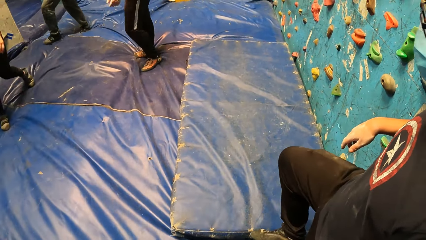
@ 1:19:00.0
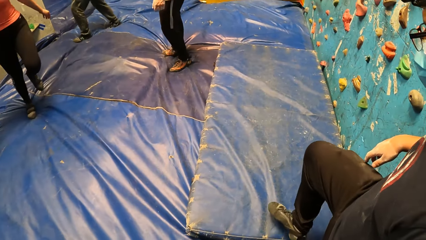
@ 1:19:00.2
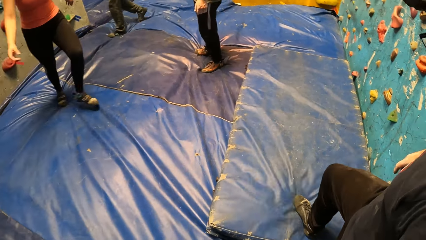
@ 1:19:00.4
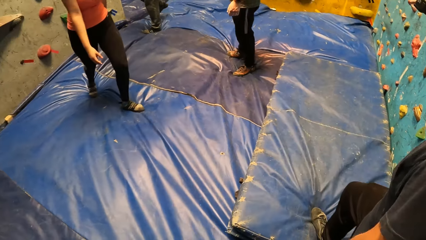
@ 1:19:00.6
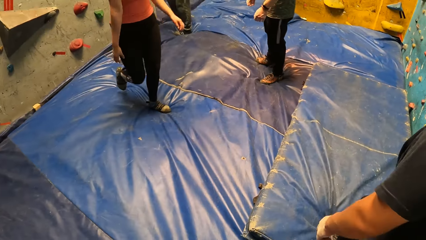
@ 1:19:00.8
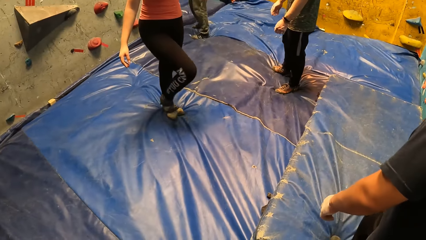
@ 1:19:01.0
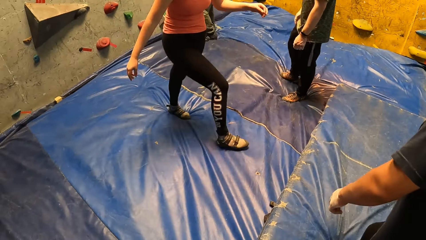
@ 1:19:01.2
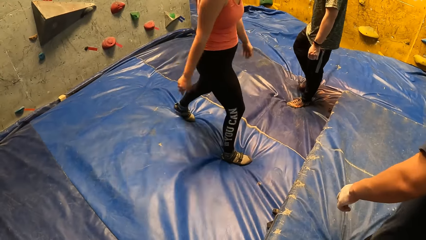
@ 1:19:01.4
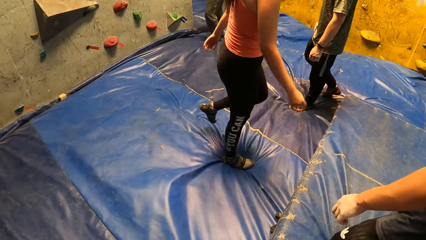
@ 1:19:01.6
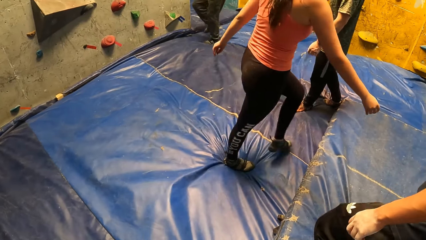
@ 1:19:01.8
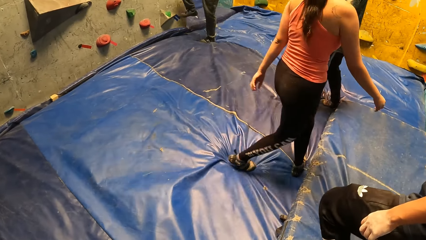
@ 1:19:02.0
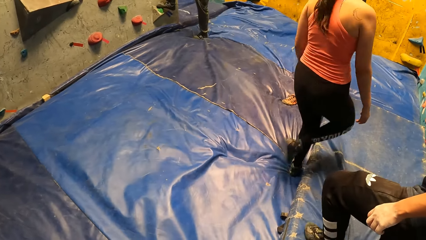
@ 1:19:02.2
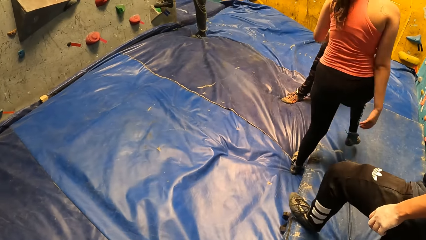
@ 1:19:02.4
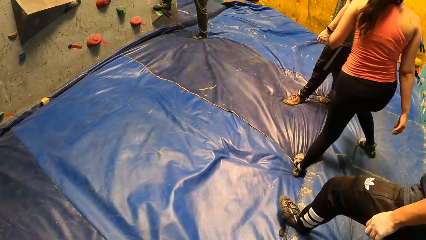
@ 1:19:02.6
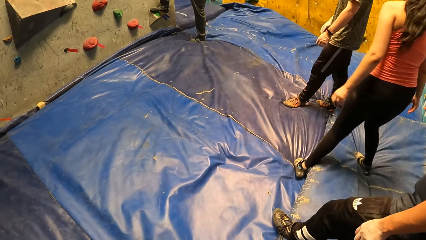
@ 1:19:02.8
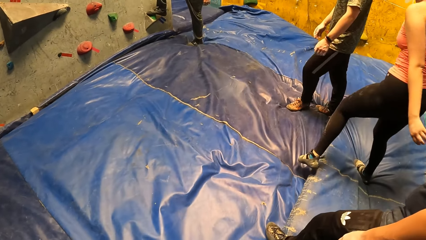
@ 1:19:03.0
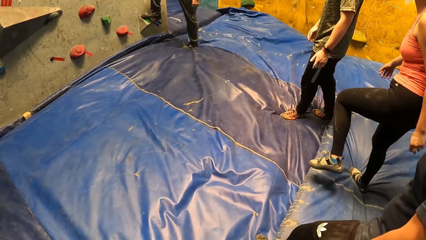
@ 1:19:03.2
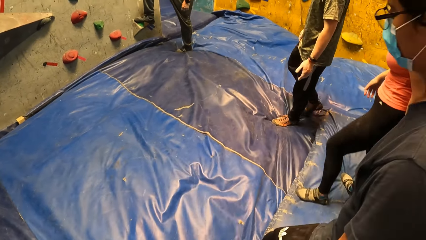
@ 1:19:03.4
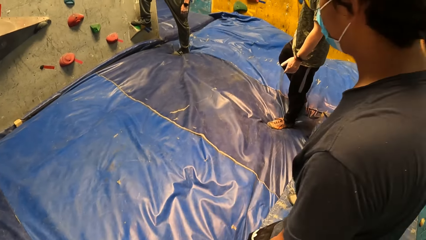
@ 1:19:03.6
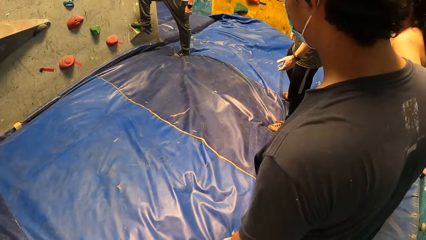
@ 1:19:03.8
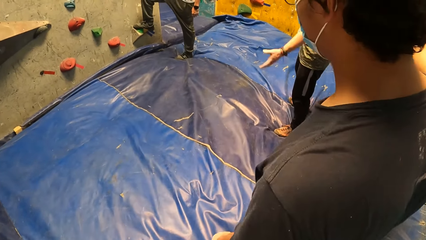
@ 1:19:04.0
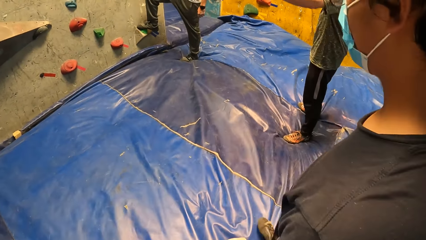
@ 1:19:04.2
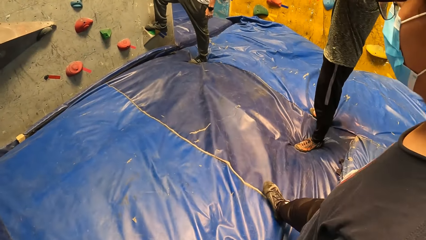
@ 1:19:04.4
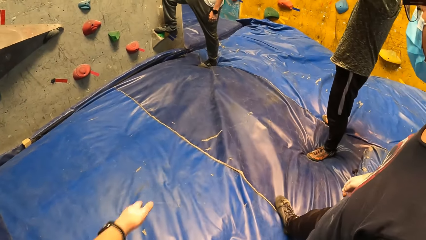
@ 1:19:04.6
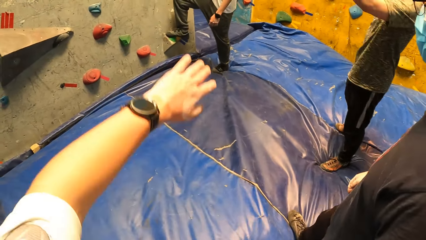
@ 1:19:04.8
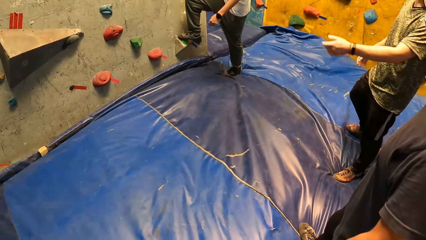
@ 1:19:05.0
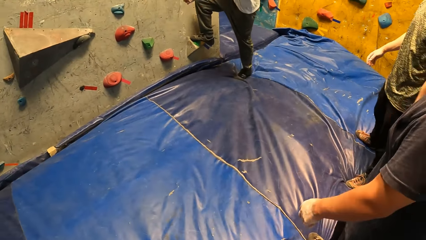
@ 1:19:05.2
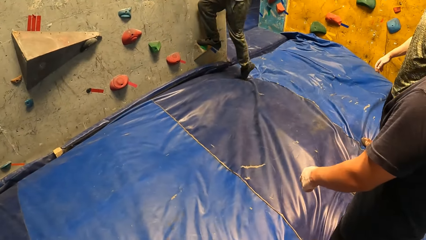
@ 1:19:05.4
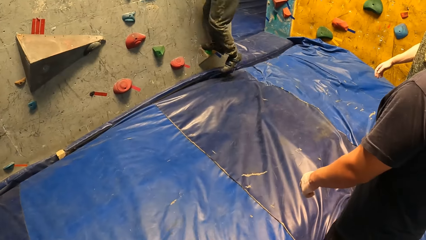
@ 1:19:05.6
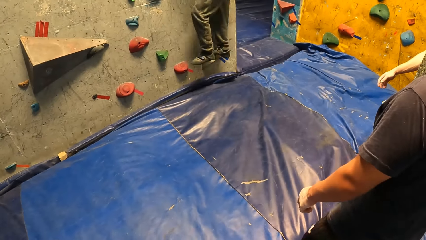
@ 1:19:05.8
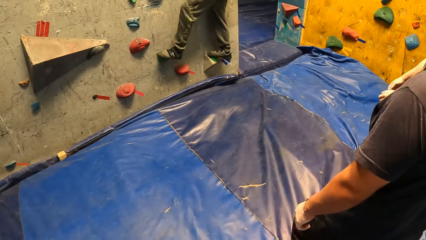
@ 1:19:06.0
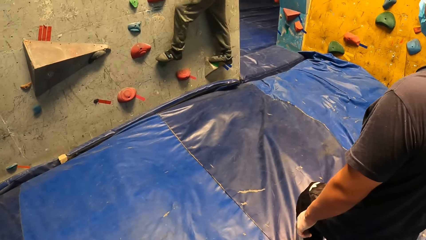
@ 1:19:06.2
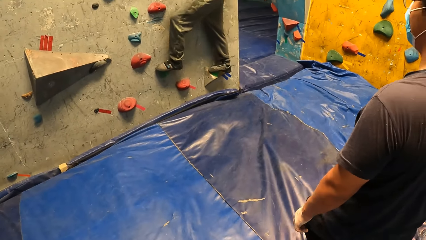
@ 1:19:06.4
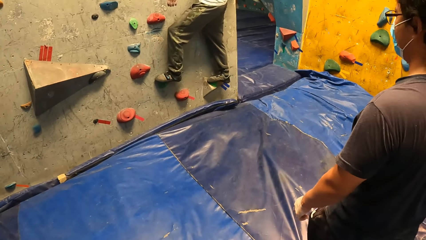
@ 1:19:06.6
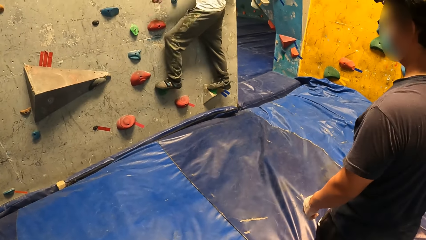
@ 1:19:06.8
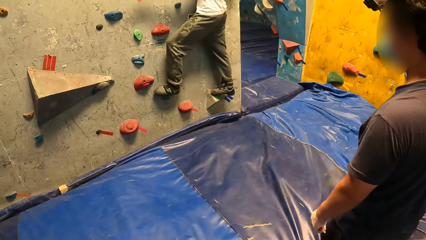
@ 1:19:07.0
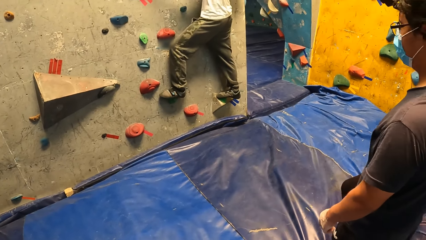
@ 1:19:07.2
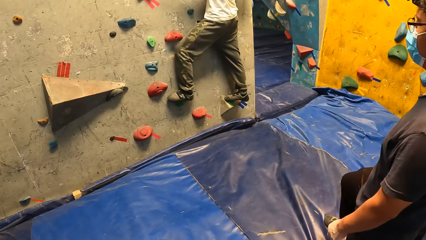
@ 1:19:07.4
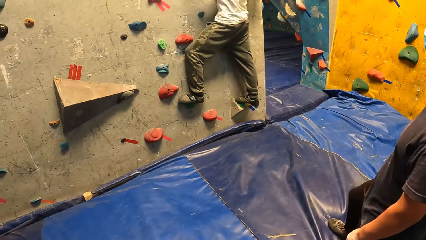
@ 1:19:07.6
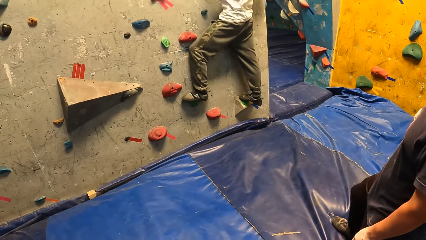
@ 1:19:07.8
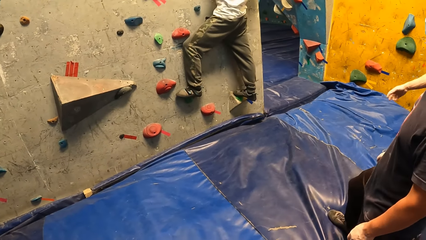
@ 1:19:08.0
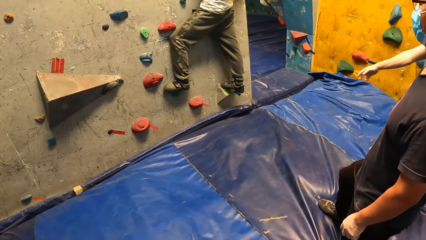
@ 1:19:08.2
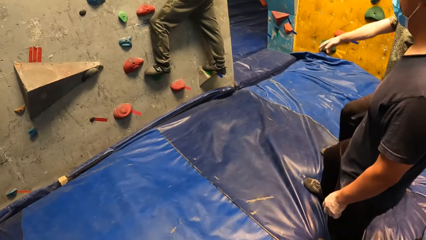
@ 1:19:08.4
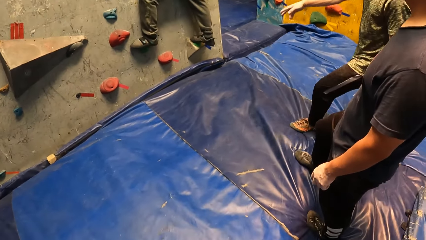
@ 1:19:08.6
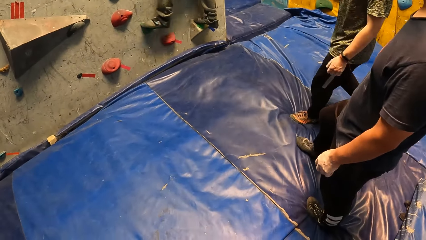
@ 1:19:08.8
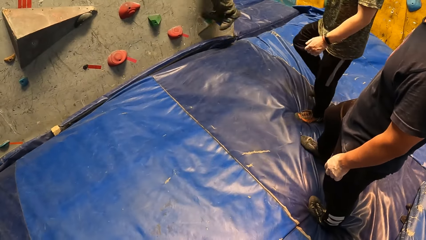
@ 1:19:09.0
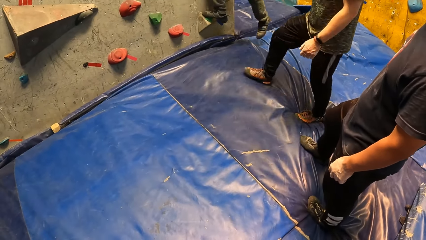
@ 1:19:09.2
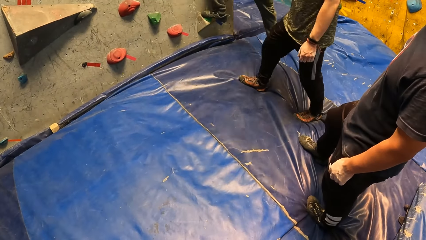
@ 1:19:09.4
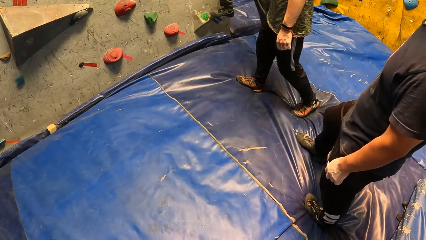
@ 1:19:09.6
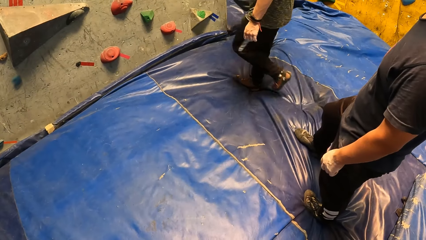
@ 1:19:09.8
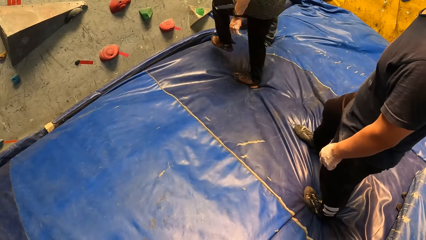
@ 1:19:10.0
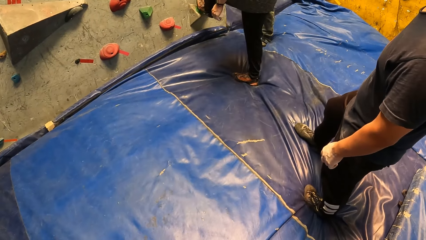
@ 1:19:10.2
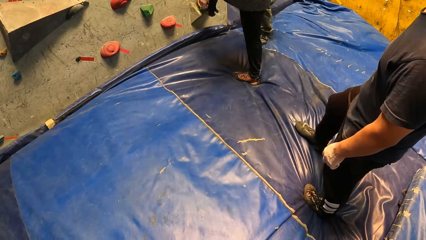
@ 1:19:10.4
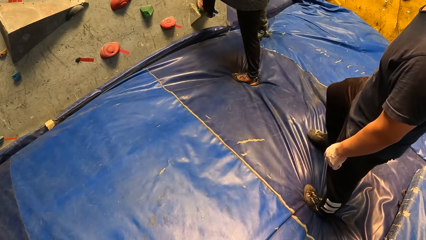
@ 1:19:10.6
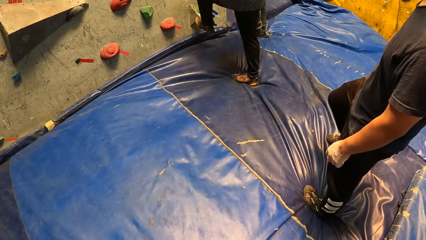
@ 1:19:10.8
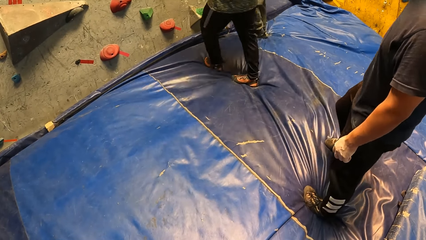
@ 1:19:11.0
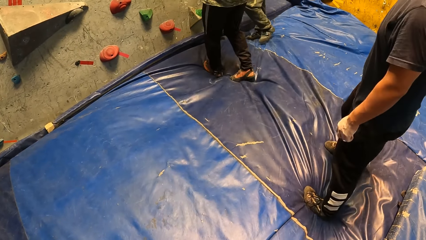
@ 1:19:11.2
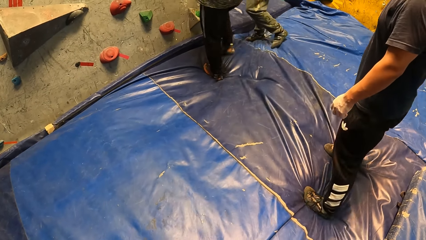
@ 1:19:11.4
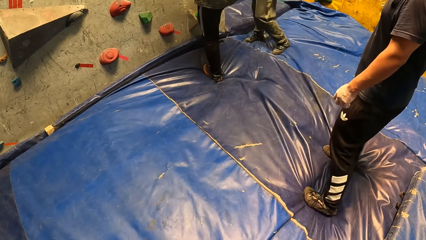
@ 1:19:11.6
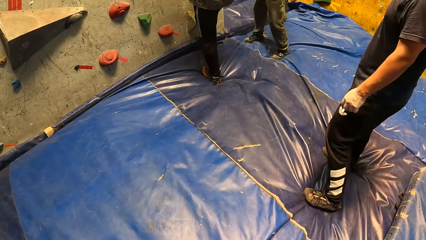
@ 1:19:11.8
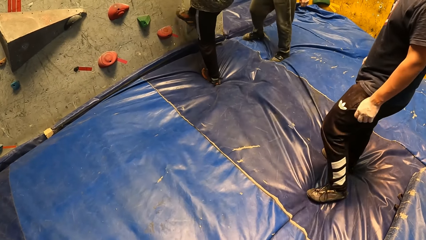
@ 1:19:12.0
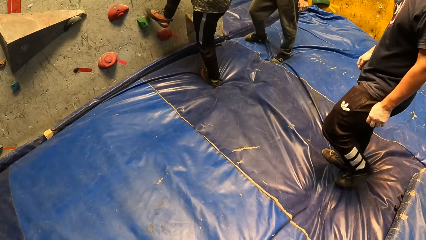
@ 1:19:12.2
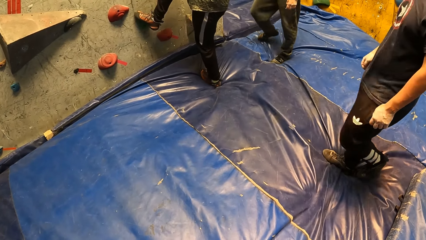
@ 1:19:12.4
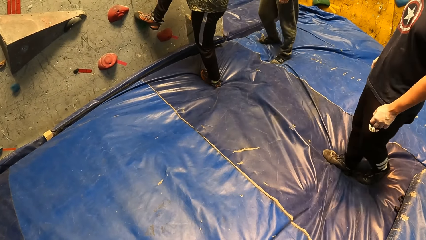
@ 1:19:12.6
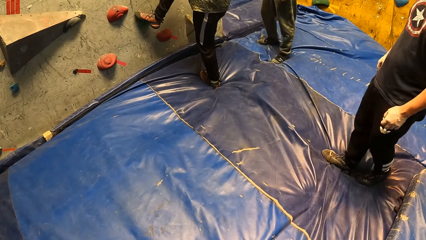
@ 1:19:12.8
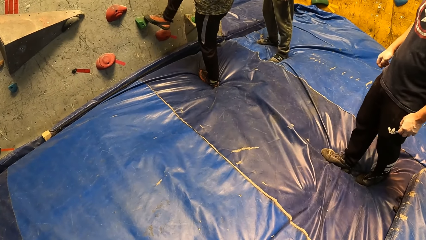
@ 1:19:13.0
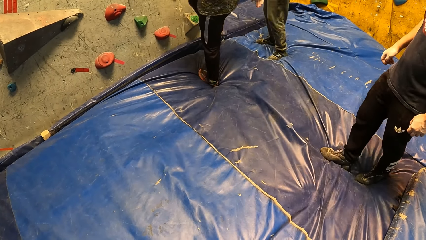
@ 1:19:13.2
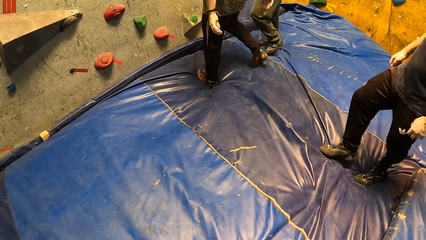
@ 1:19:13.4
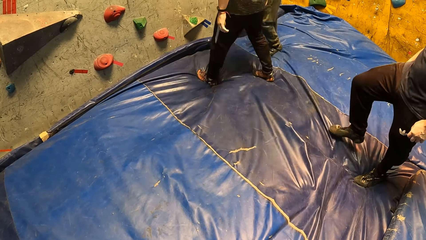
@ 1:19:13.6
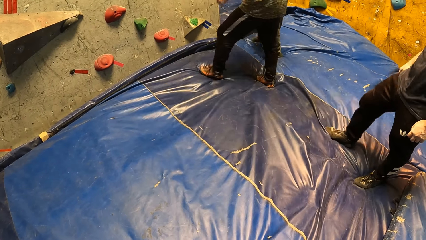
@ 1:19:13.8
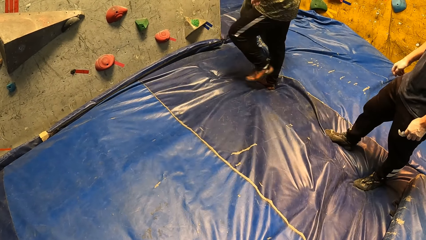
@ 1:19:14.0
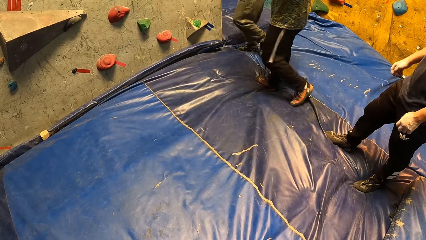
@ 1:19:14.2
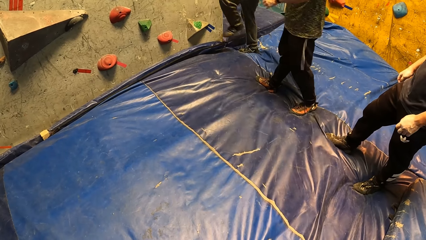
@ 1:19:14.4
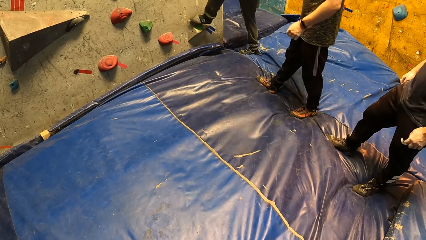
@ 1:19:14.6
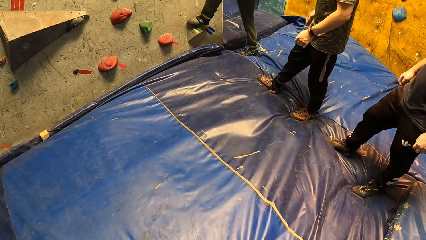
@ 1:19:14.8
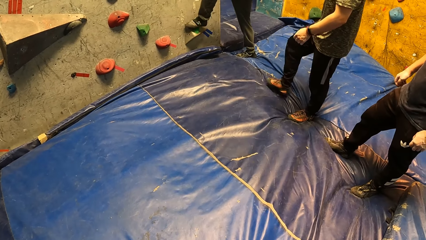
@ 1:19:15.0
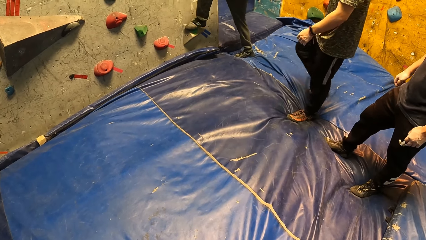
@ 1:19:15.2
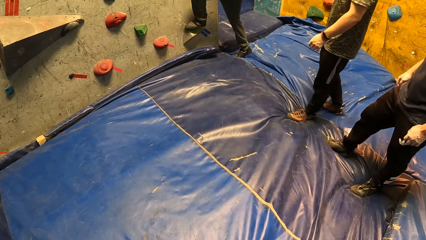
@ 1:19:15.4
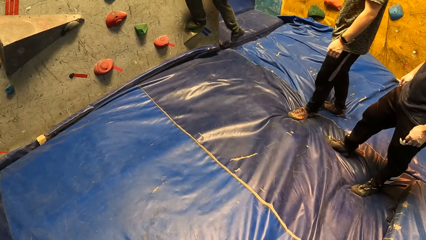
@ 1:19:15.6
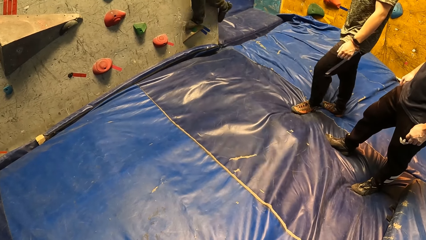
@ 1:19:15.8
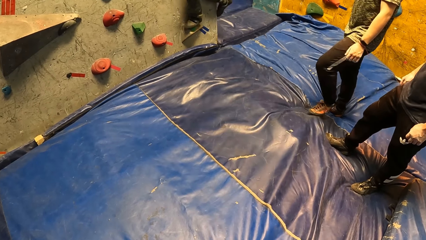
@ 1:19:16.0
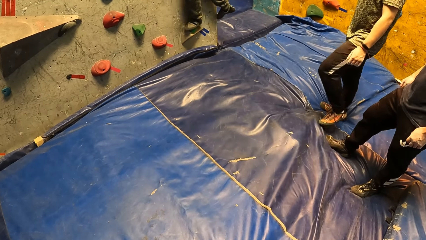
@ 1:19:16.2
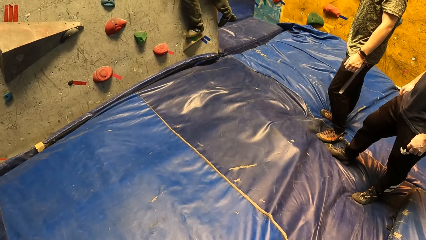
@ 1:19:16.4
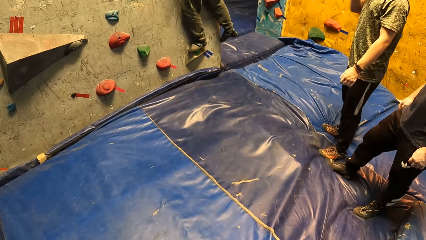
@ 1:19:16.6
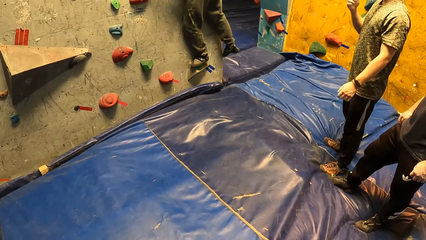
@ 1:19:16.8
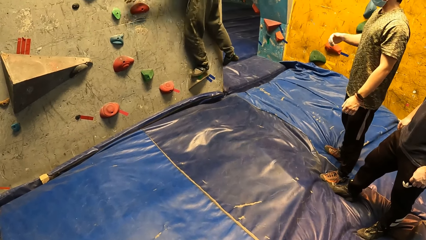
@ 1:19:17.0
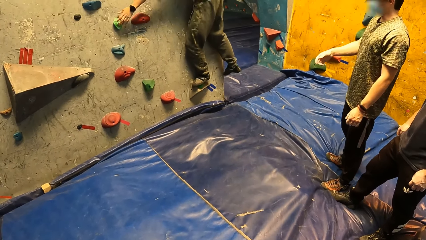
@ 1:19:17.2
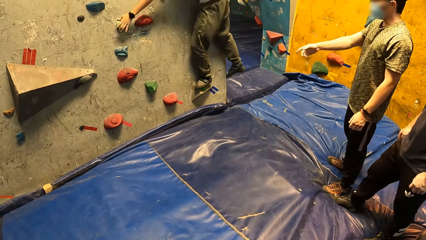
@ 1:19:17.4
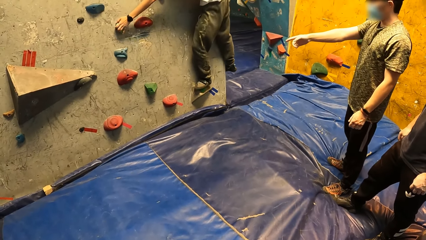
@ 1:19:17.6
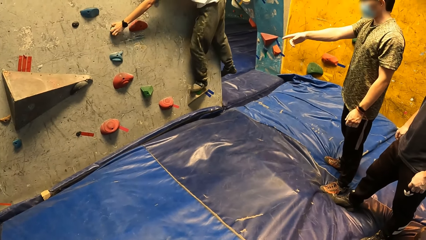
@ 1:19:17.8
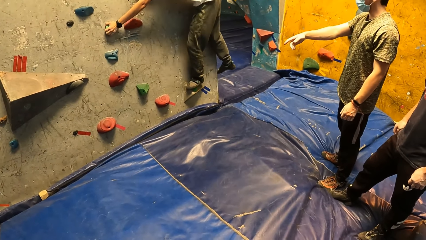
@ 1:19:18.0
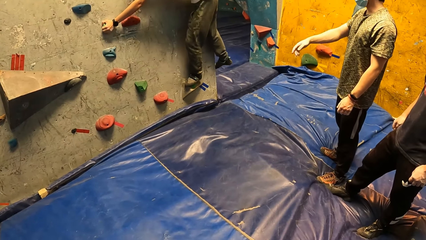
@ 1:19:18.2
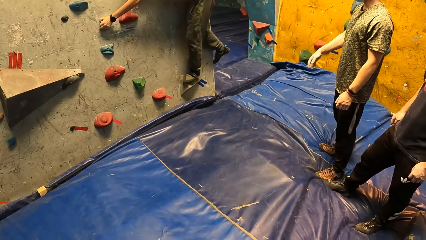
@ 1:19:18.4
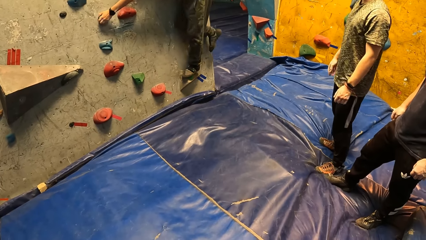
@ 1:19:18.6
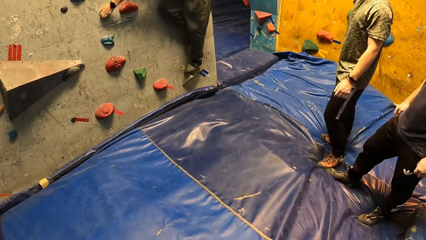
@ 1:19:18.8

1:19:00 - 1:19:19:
A person walks around the room. A man steps on the climbing wall. Another man moves his hand. The camera wearer moves his hand. The first man climbs on the climbing wall. The other man walks towards the climbing wall. The first man steps down from the climbing wall. The other man steps on the wall with his left leg, steps on the wall with his right leg, and puts down his right leg on the crash pad. He moves backwards. The first man climbs on the climbing wall.
